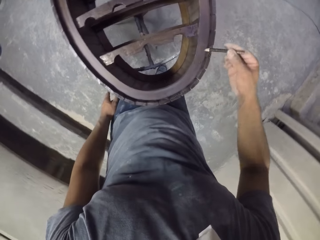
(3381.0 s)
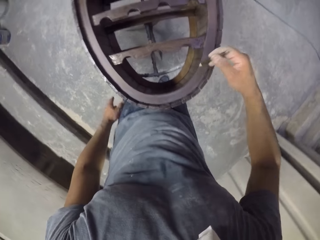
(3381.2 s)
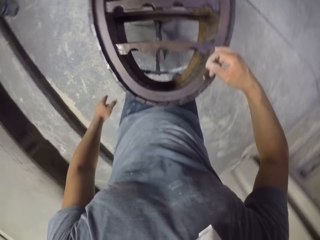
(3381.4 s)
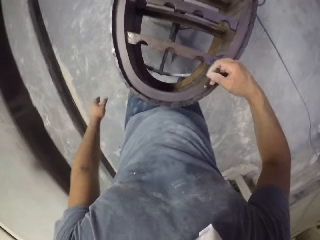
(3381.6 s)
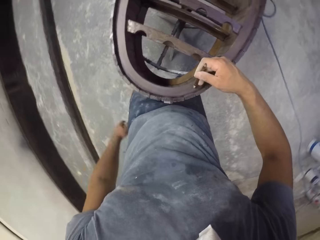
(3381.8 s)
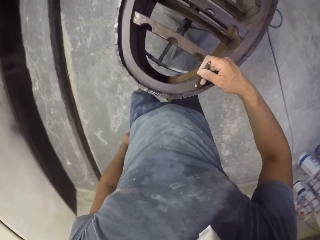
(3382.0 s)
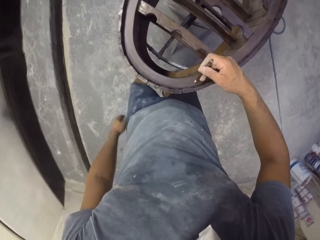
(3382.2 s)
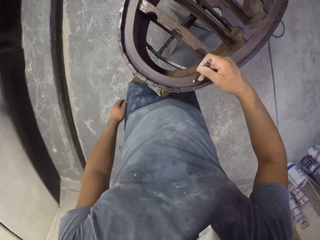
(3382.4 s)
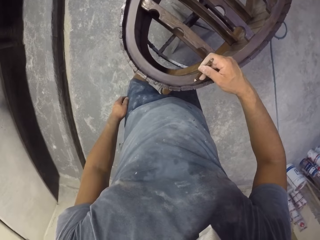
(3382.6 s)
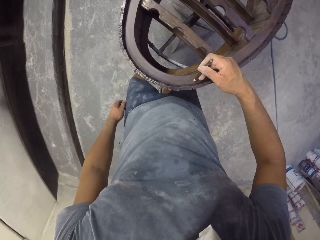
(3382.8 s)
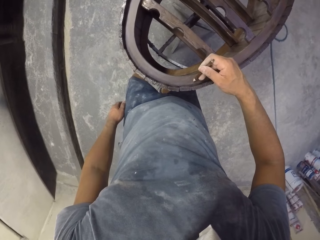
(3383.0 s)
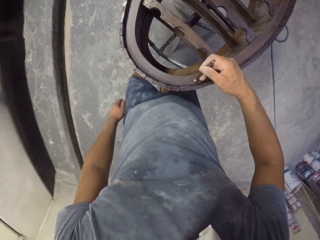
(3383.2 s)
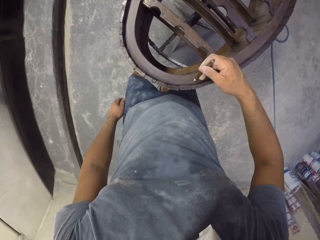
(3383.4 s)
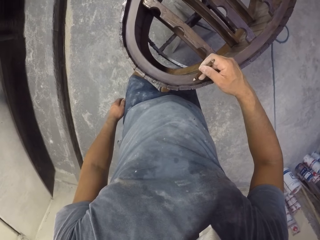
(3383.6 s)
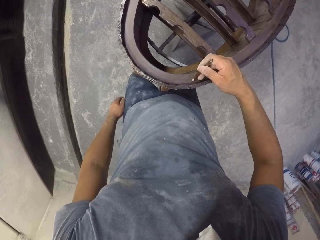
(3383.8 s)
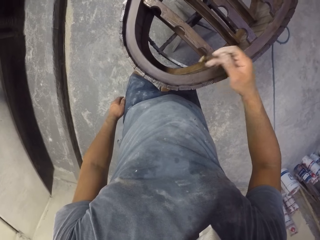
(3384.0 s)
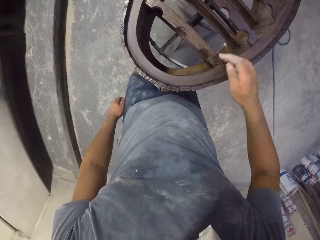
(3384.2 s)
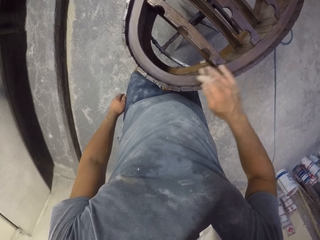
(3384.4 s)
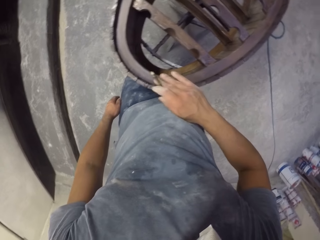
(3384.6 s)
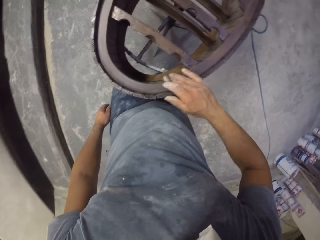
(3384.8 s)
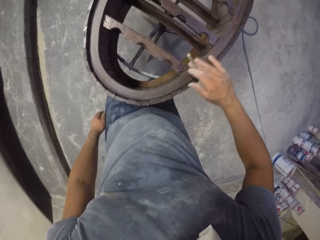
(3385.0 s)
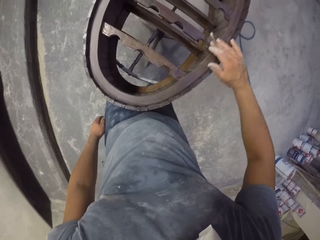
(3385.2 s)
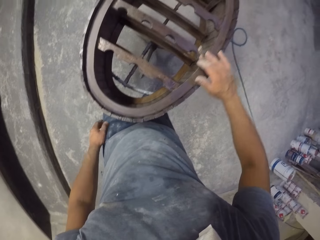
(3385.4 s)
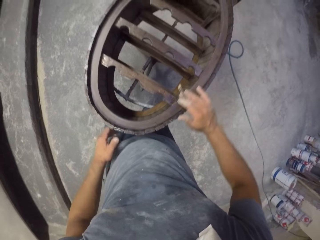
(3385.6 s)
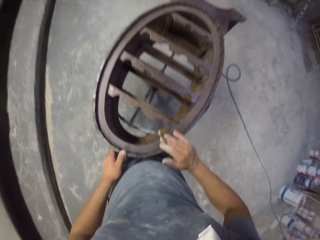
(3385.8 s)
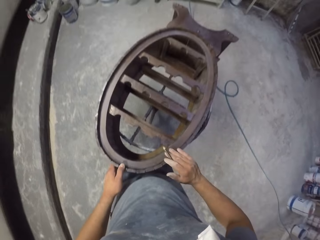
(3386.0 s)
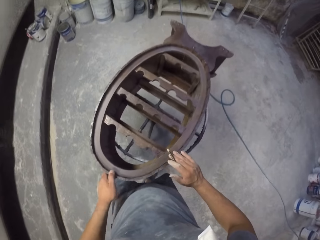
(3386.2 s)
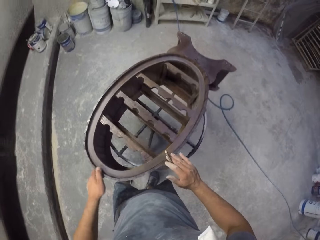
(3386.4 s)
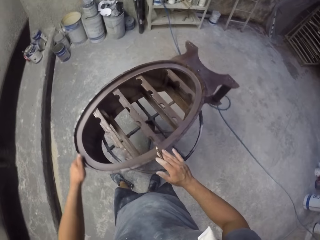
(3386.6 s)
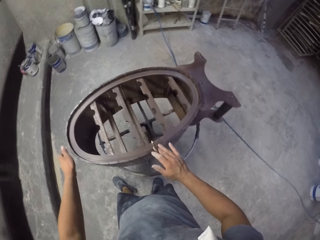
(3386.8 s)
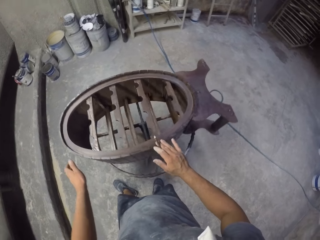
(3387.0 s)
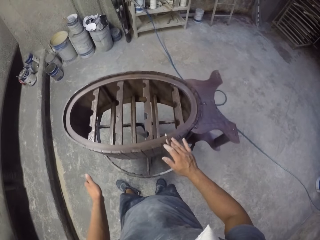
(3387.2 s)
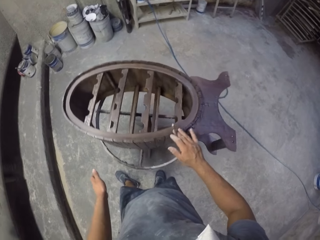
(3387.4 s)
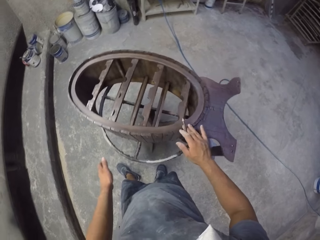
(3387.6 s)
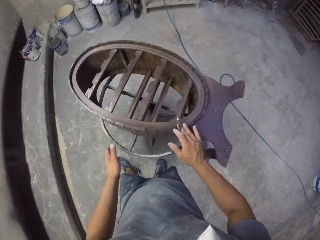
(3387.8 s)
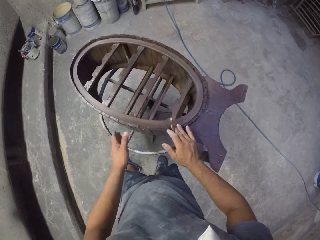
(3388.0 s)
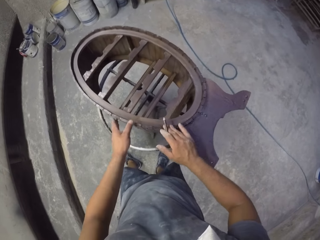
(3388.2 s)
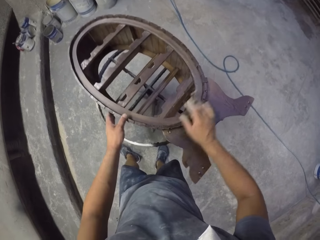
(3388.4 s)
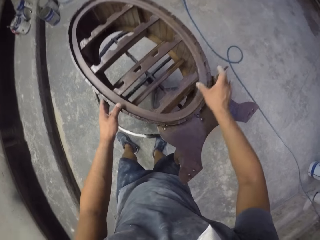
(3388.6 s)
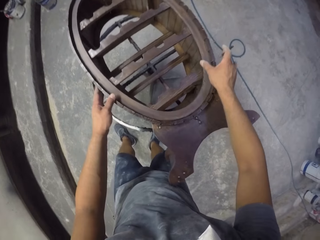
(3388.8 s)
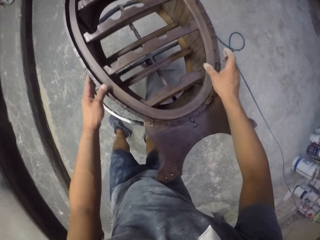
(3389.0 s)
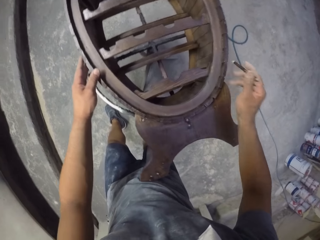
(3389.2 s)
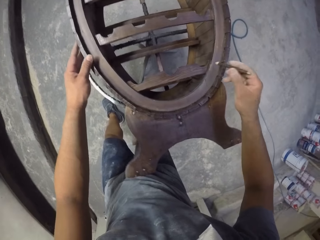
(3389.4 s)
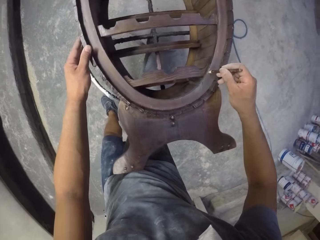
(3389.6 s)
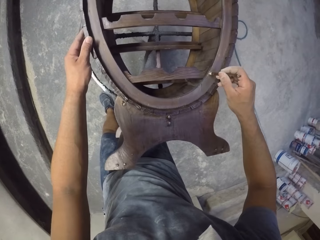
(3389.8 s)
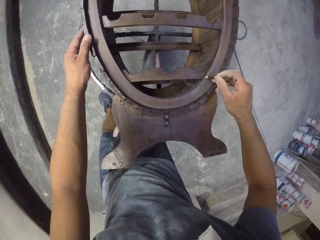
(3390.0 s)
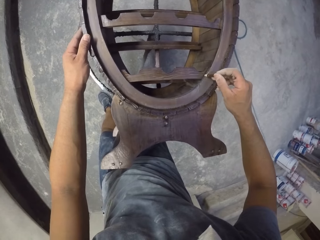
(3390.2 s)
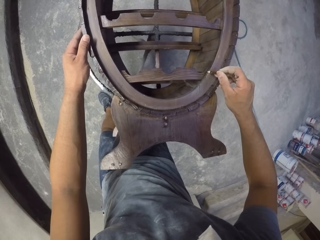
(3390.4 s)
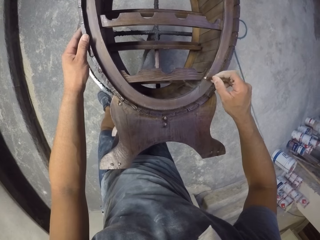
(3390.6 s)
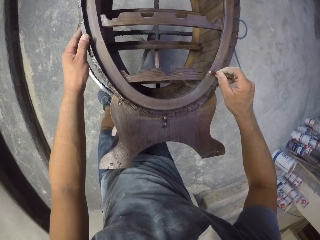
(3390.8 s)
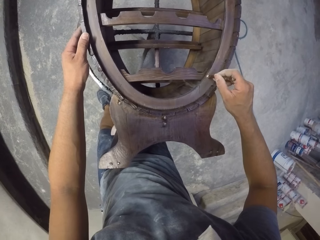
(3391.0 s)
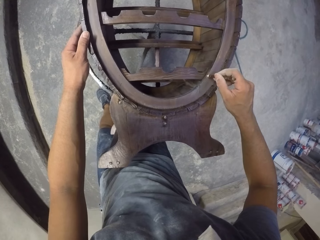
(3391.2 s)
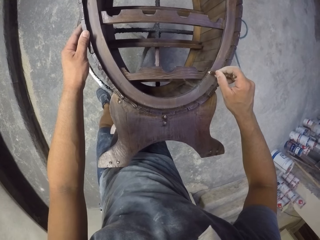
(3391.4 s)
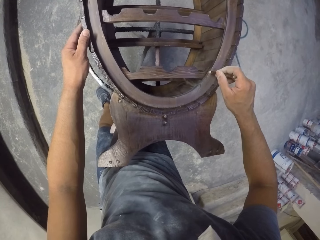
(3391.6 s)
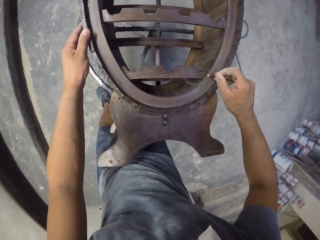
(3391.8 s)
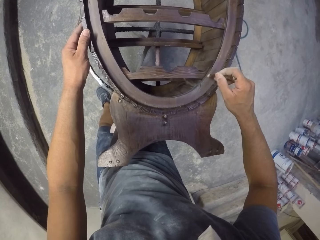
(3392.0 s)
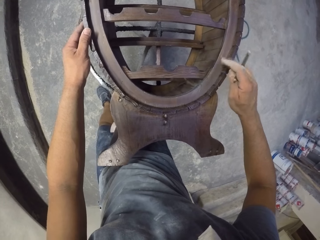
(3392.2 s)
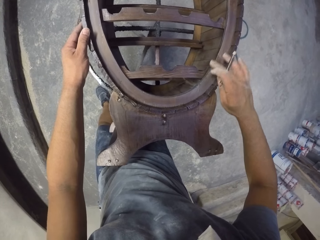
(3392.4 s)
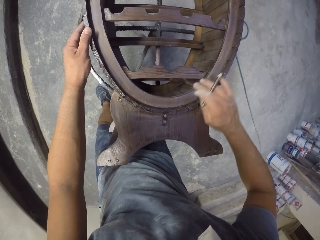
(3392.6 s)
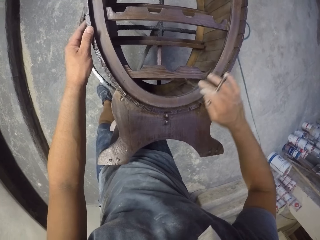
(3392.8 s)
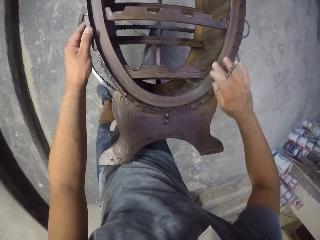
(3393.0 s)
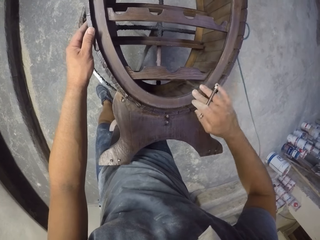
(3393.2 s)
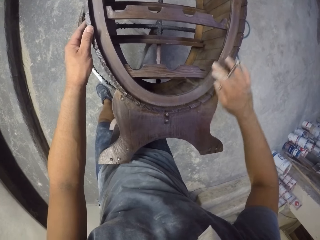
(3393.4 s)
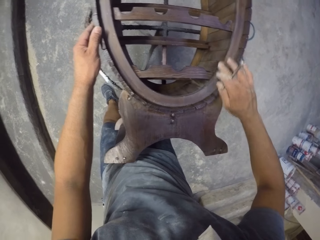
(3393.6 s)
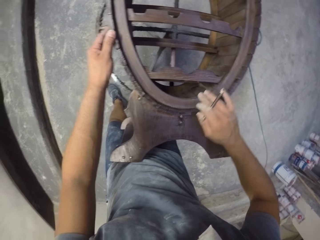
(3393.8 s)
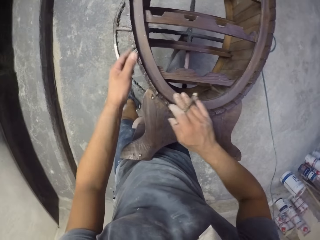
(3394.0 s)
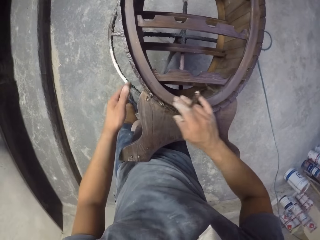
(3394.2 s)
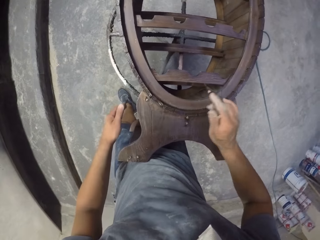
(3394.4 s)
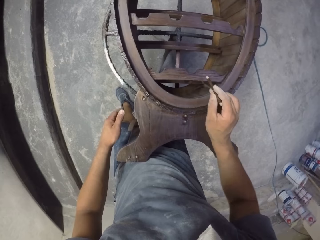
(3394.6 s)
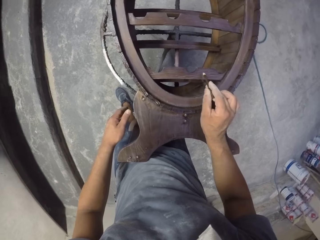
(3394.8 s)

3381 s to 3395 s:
The camera wearer rubs a wooden stand with the right hand. They rotate the wooden stand with the left hand. They mark on the wooden stand with a pencil and rub the wooden stand with the right hand.

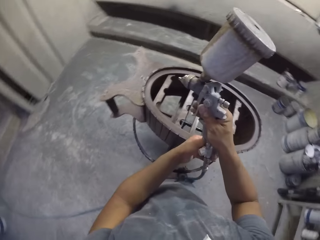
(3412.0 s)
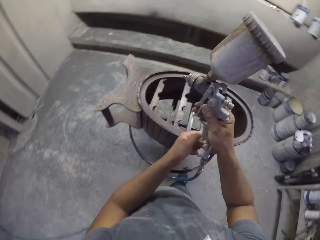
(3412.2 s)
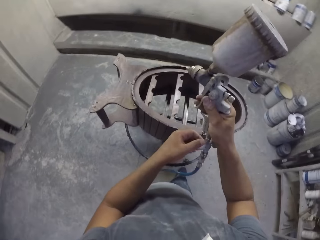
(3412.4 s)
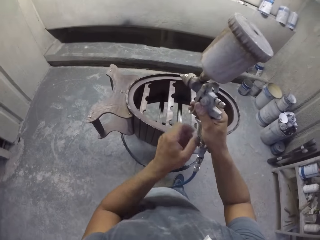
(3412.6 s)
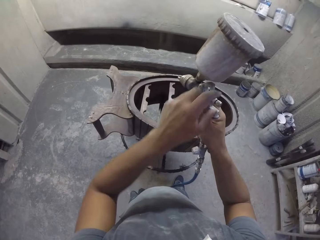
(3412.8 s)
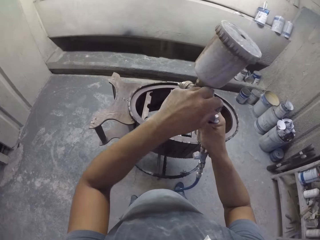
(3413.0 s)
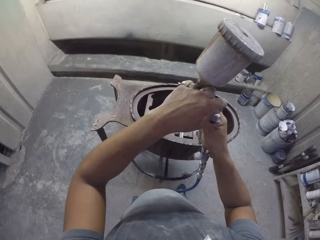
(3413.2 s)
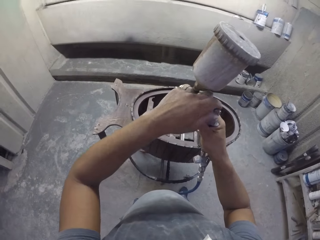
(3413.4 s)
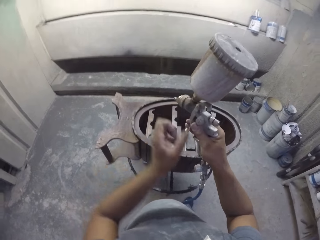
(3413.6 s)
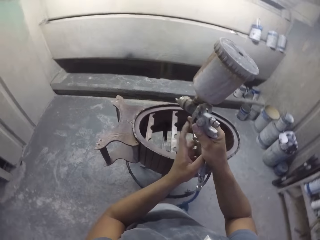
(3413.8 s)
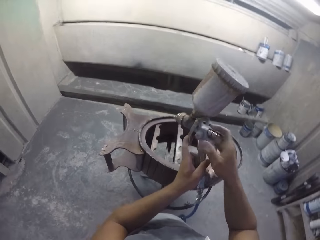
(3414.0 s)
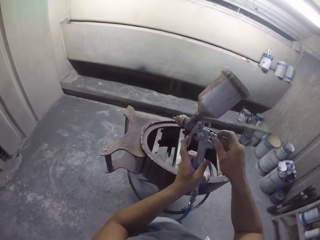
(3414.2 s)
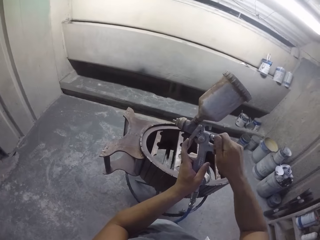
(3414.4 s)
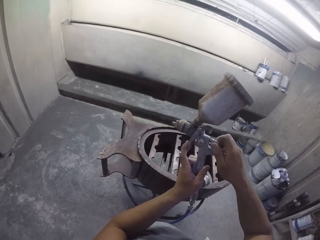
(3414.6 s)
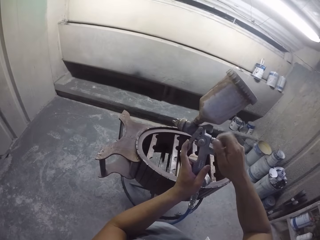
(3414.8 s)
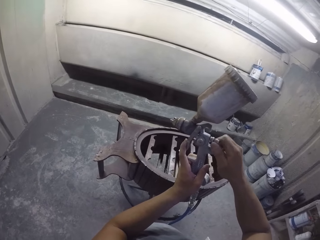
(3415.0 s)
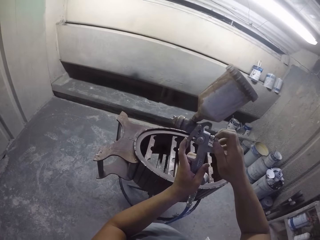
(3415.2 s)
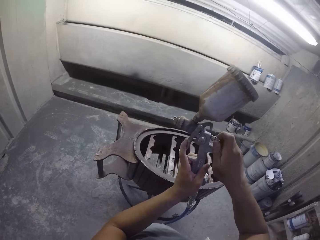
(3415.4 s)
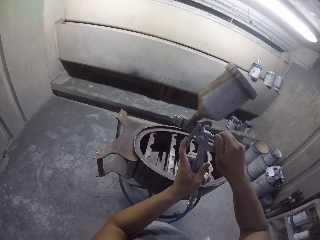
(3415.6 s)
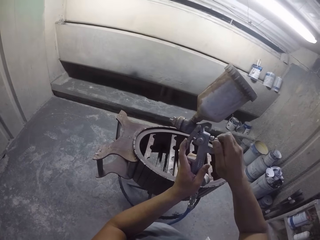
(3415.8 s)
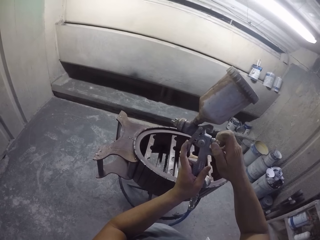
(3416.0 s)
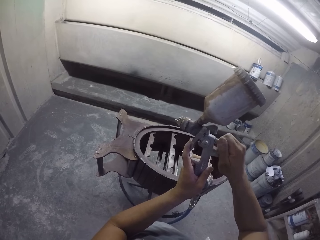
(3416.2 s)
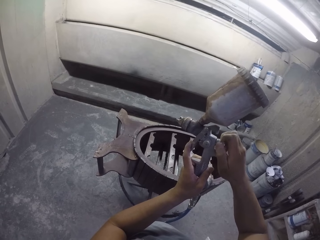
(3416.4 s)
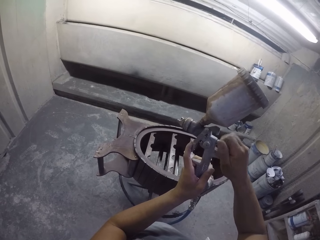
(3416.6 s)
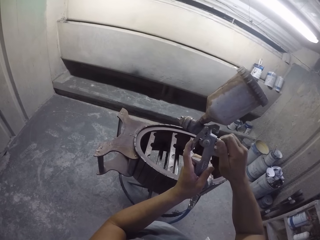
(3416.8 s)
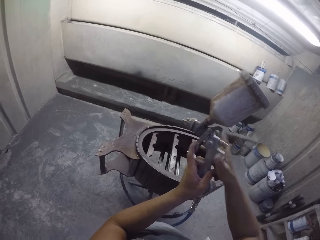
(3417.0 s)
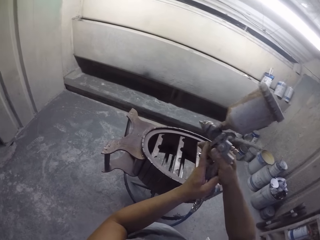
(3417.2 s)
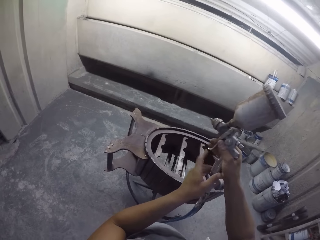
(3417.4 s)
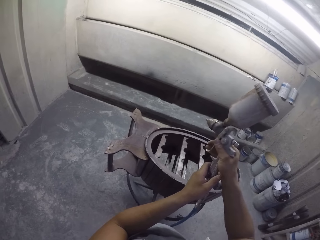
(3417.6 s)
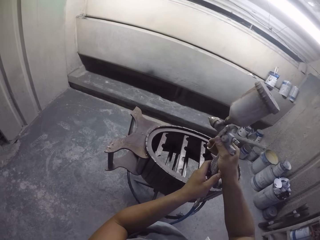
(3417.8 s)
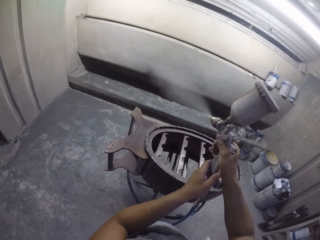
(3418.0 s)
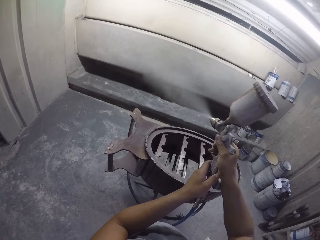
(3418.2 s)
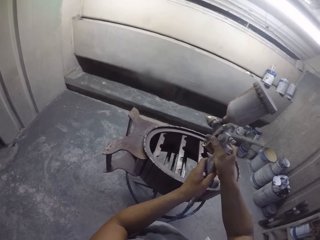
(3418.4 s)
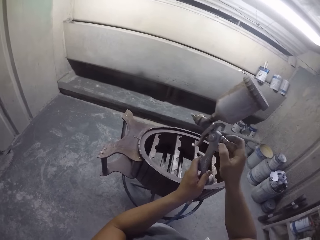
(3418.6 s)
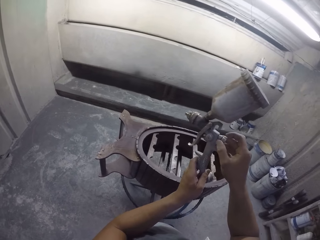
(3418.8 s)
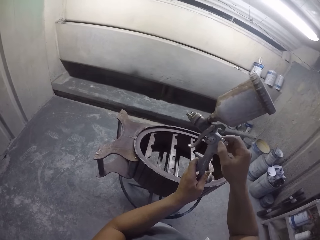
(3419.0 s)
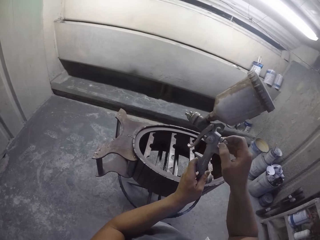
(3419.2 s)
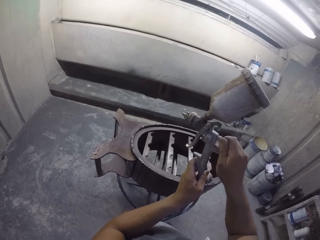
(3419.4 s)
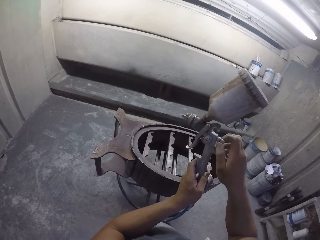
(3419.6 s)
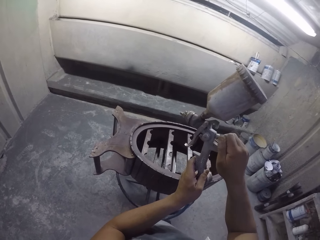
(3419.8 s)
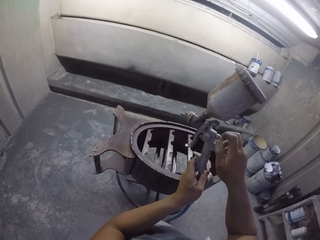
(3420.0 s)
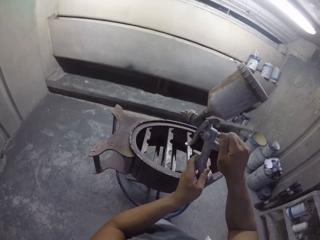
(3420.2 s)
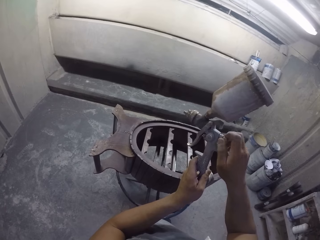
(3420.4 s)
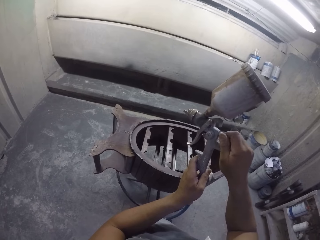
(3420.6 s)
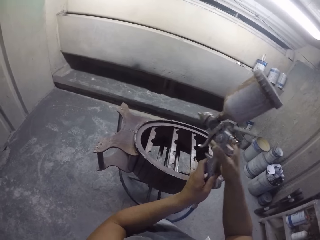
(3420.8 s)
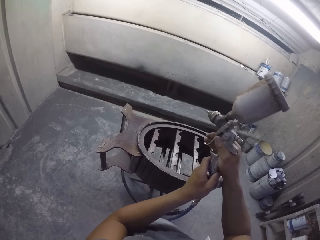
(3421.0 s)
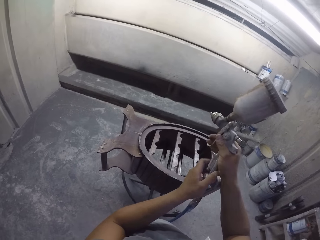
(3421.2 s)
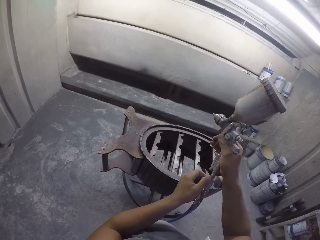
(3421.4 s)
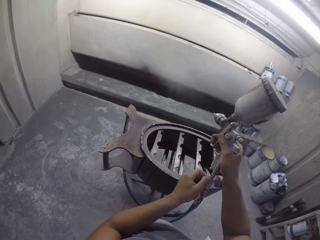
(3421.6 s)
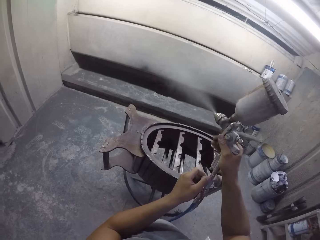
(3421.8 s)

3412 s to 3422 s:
The camera wearer adjusts a paint spray gun with both hands in the room. They fasten a fluid control knob. They spray paint in the room with the paint spray gun and adjust the paint spray gun with the right hand.
